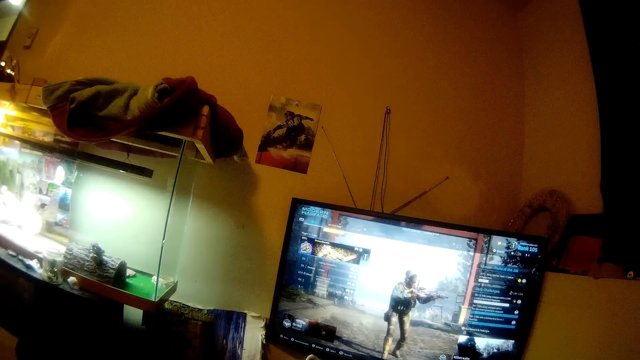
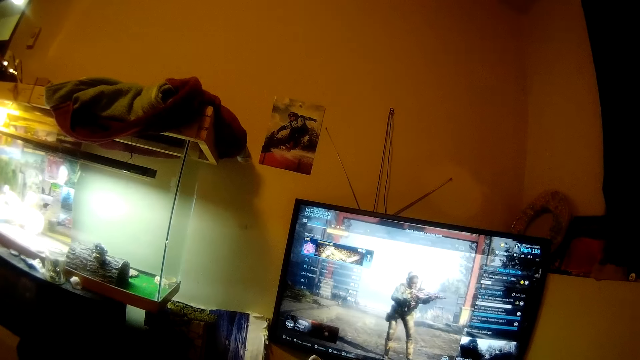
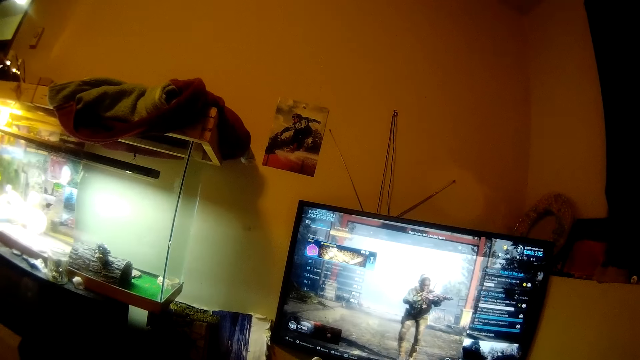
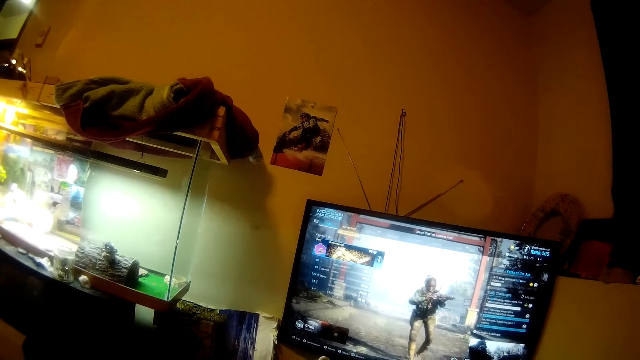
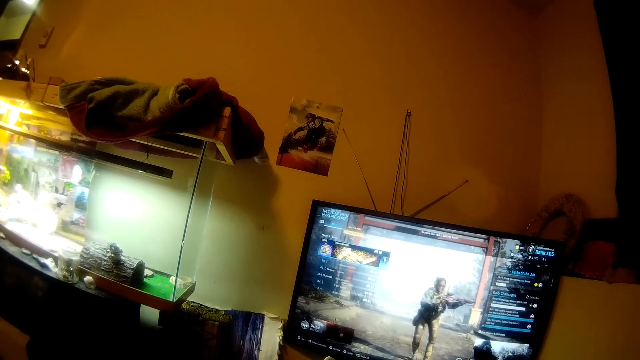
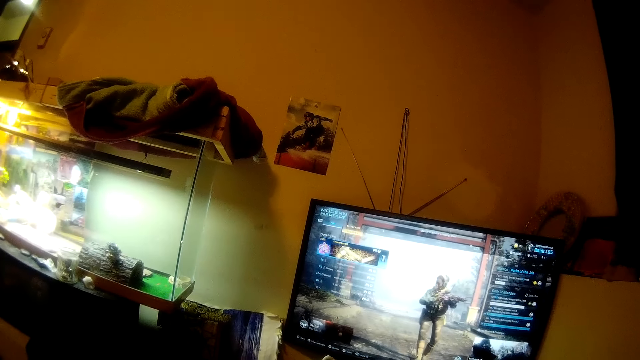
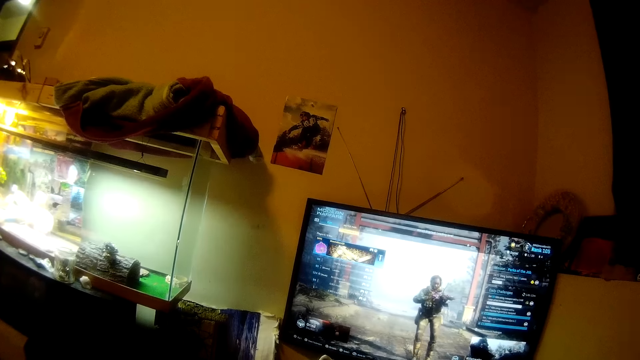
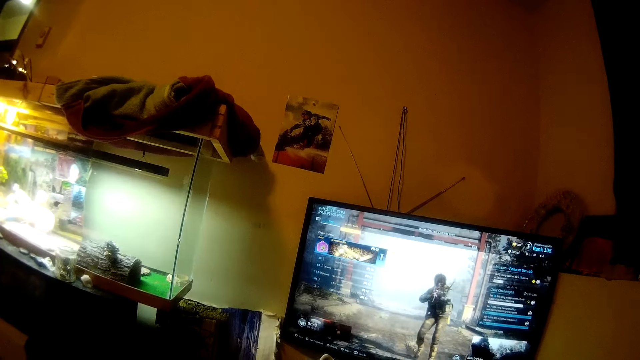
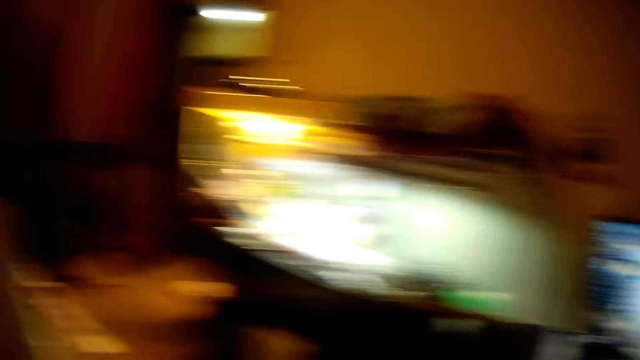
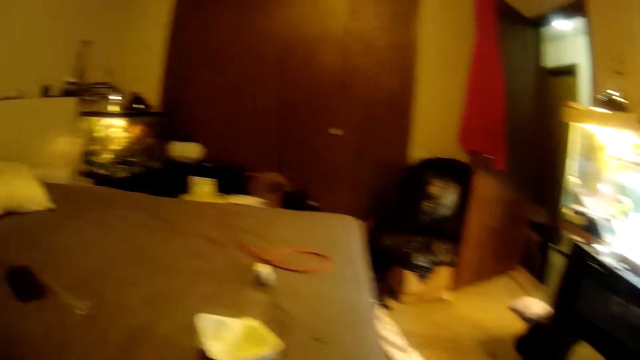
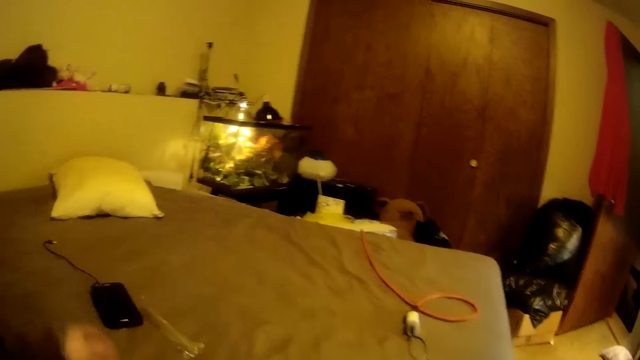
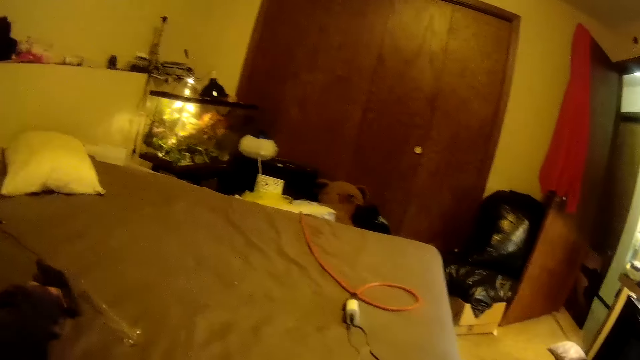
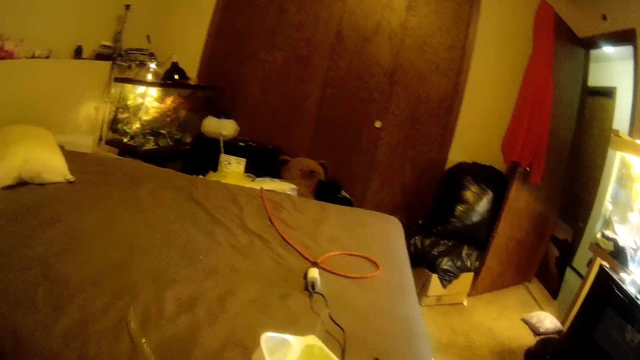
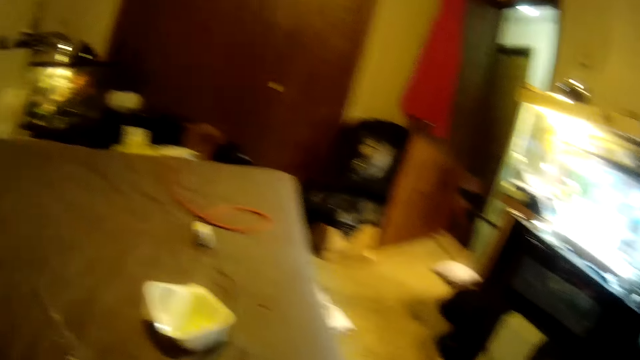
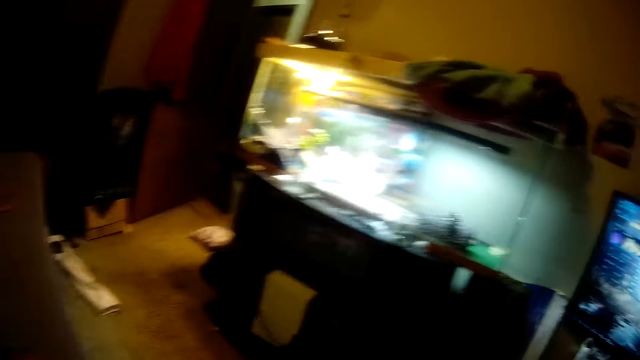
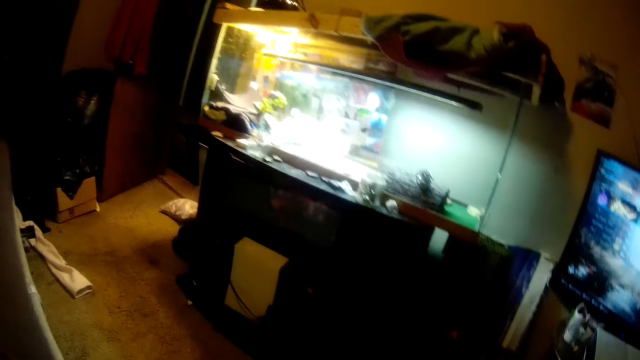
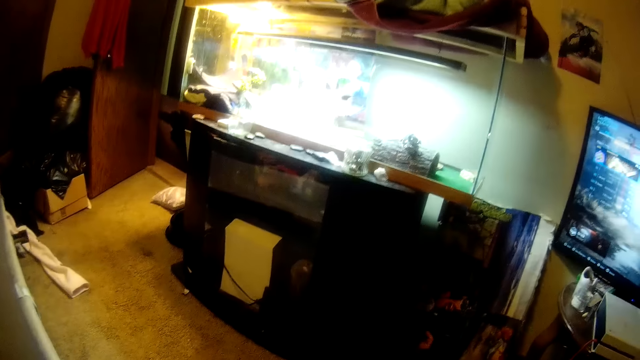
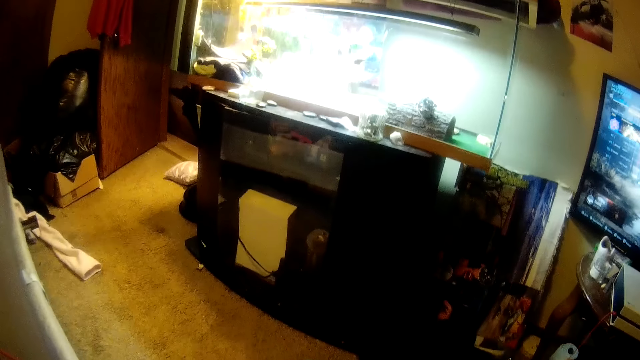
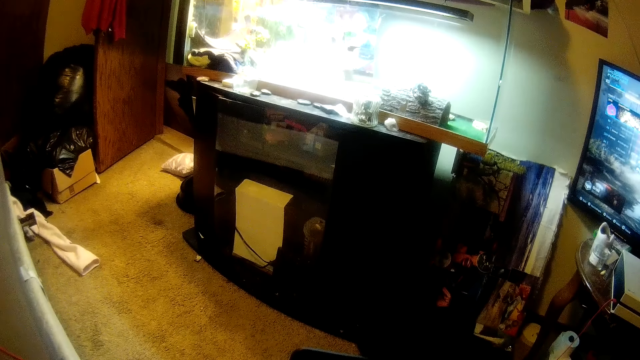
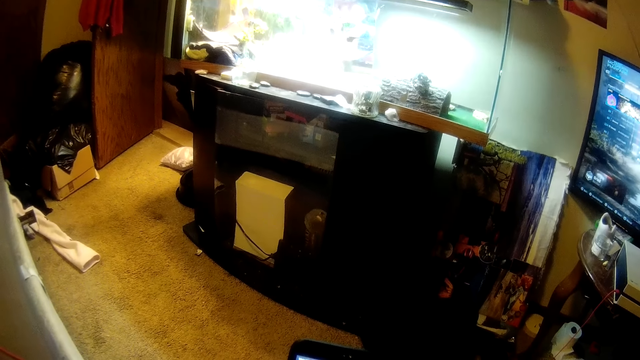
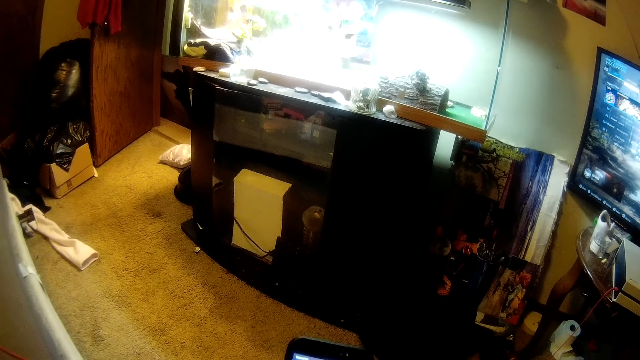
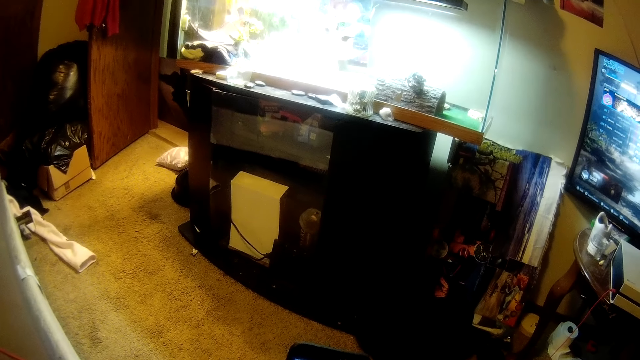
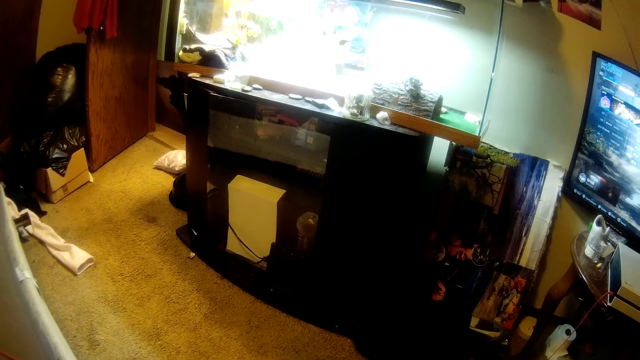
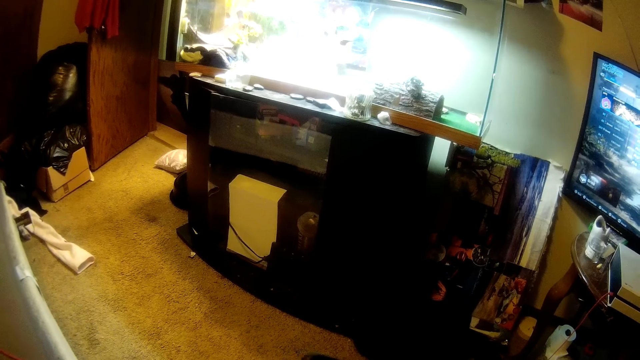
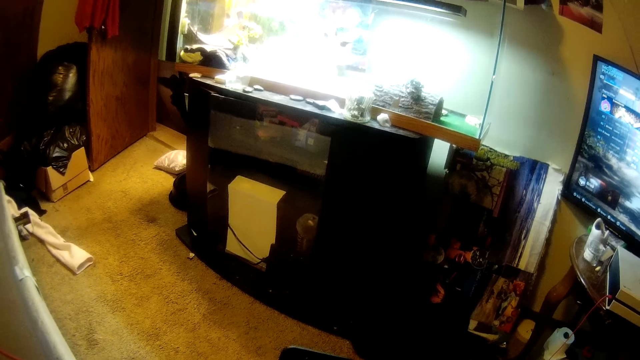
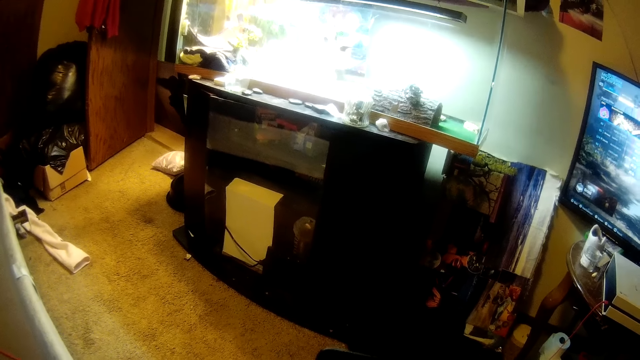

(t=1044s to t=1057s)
The camera wearer turns the head left. They swing the left hand. They pick up a mobile phone from the bed. They turn the head right. They touch the mobile phone.

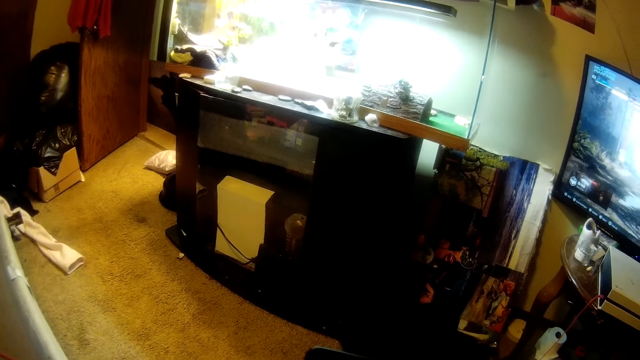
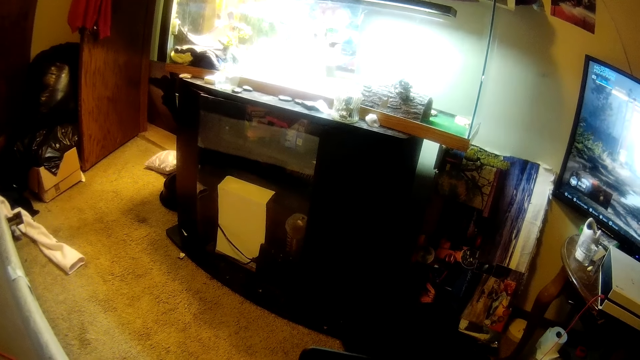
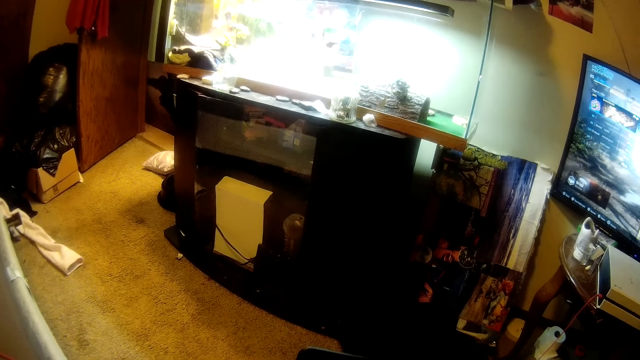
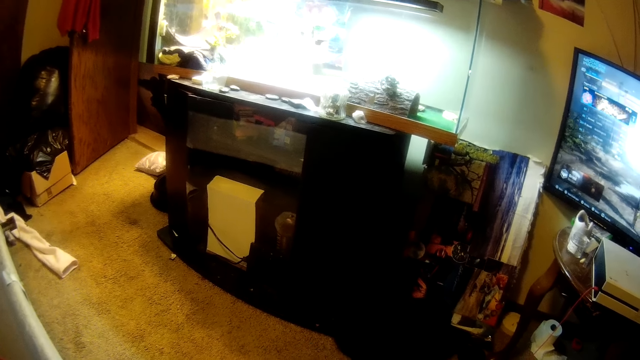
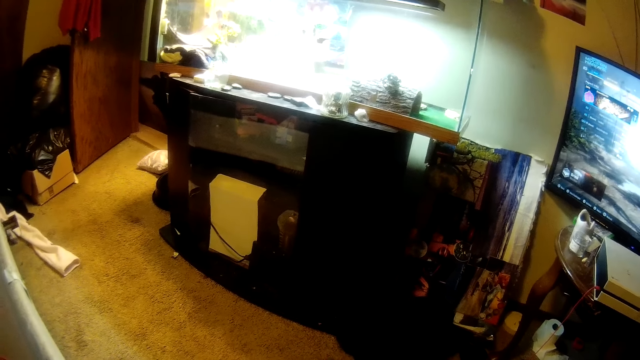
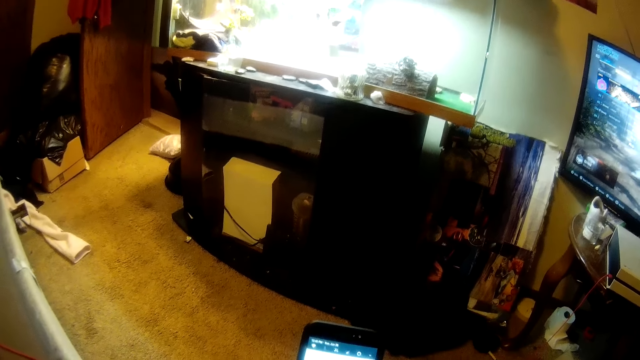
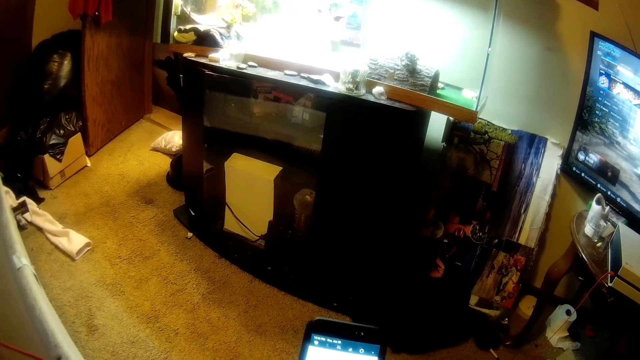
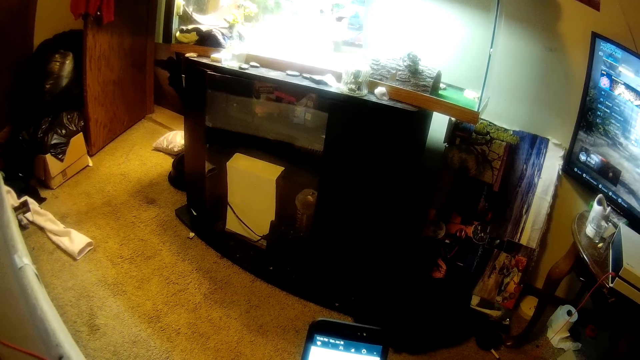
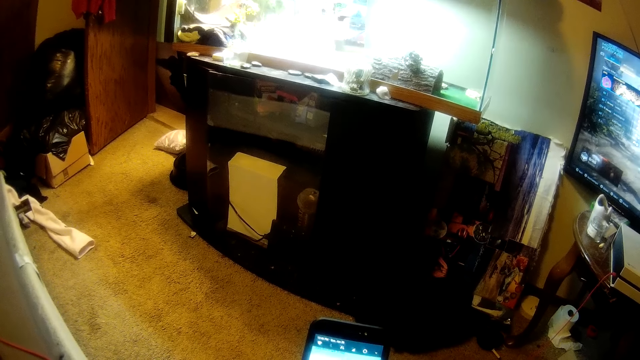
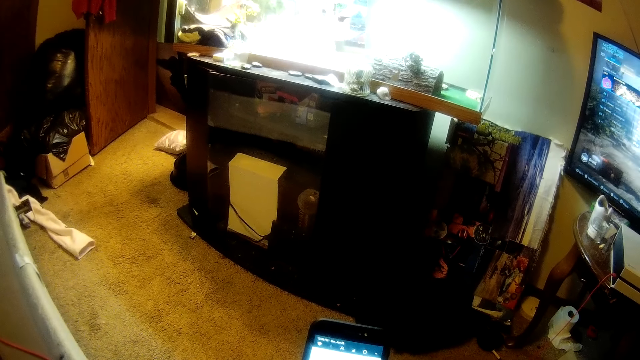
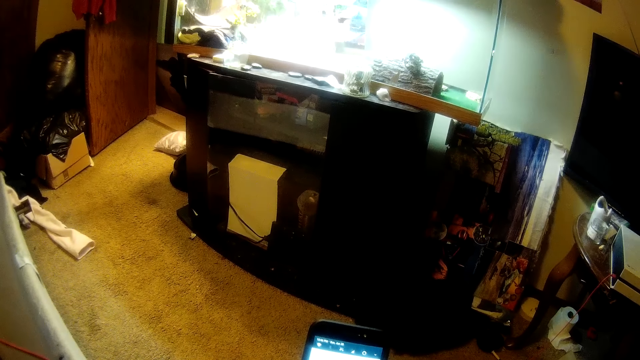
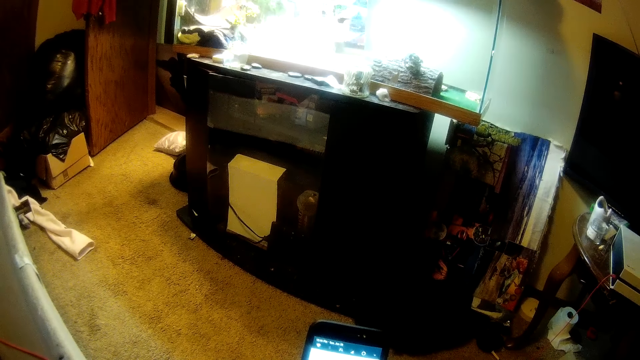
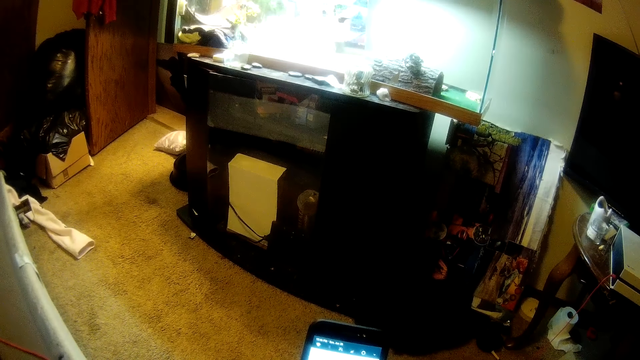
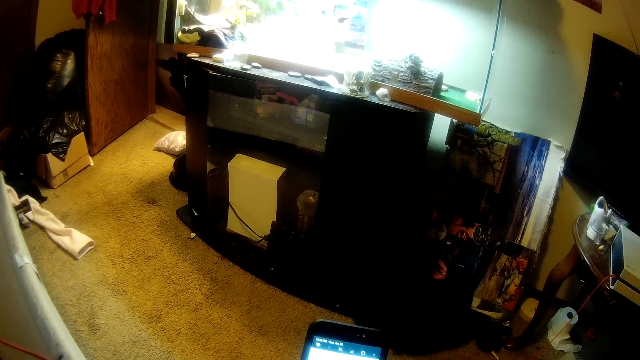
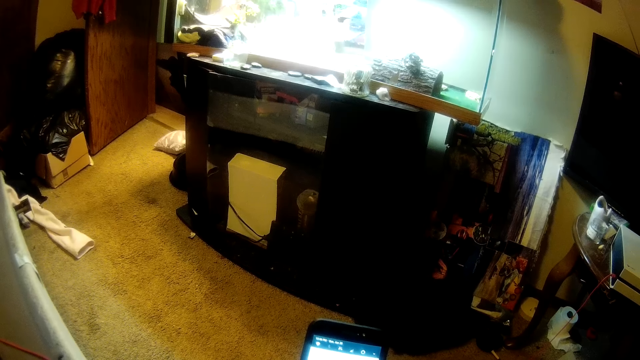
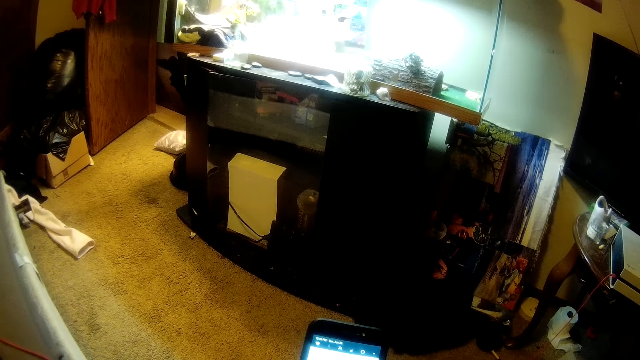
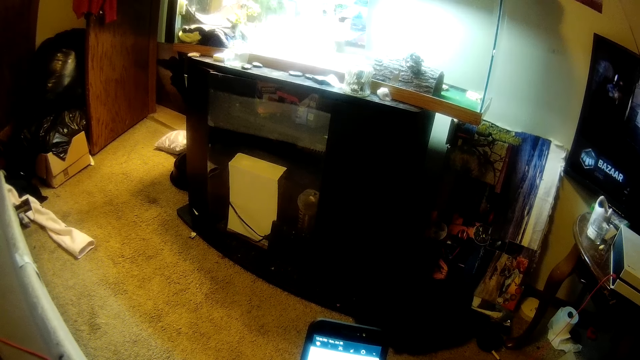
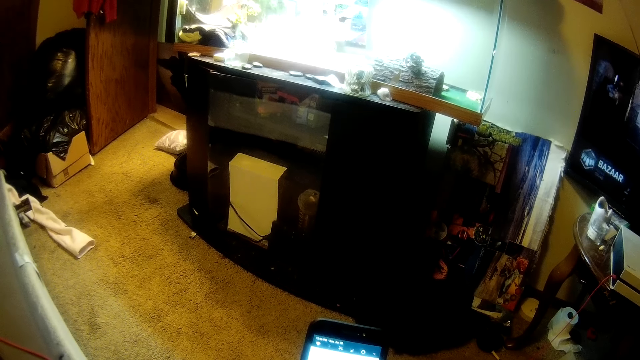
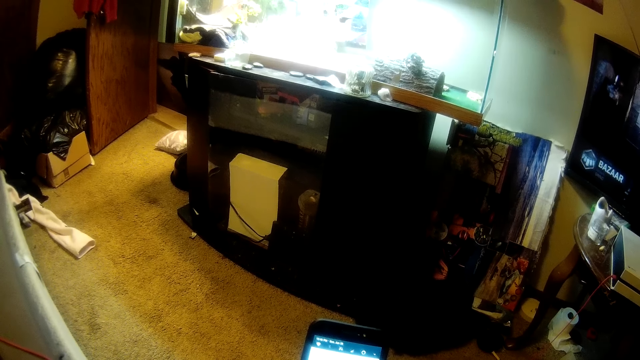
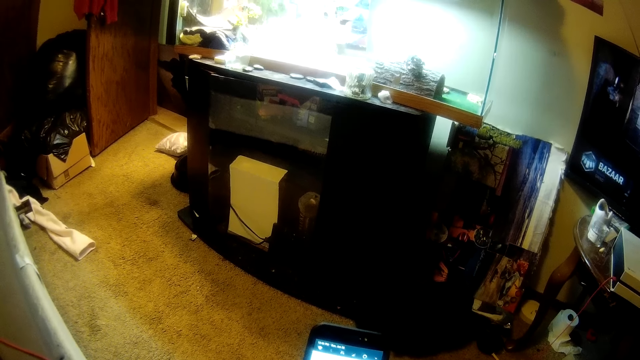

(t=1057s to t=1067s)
The camera wearer operates the phone.
